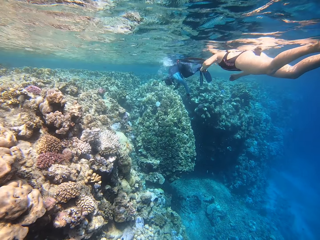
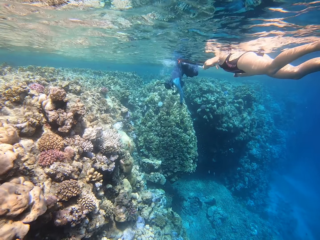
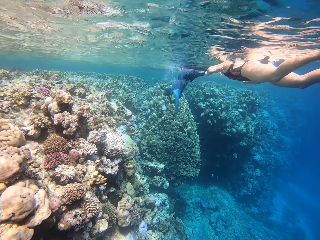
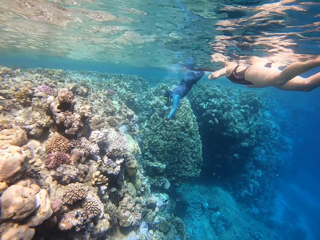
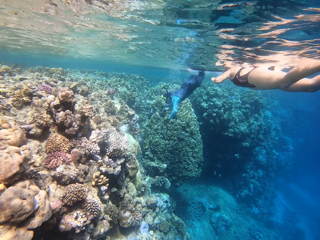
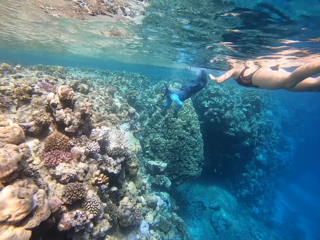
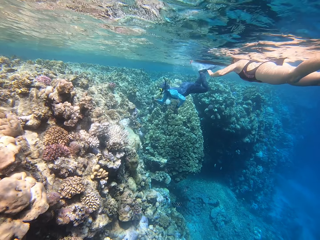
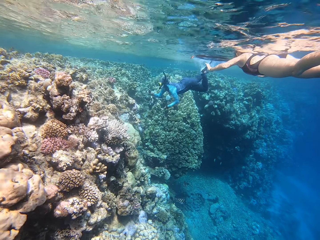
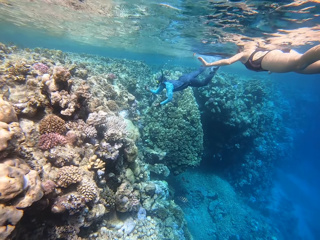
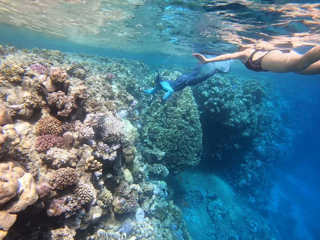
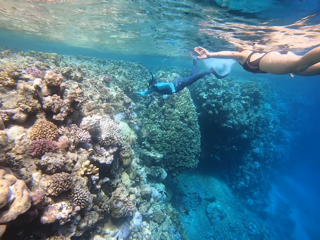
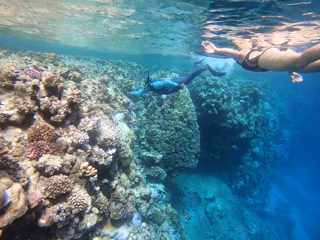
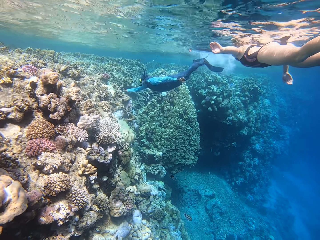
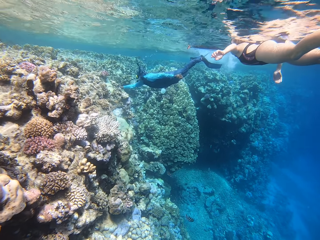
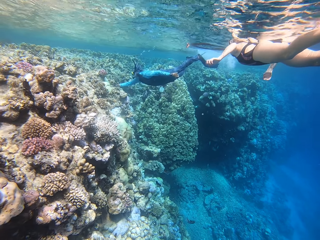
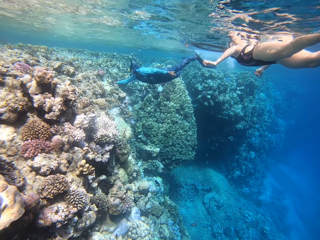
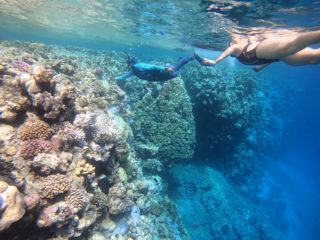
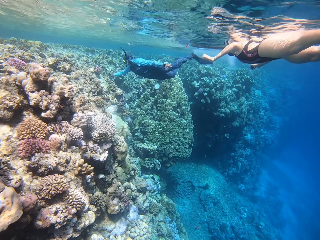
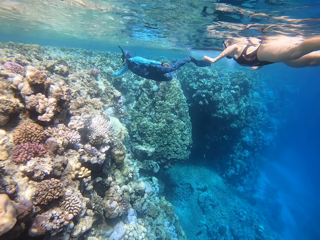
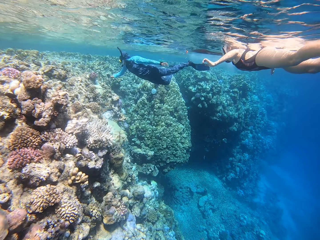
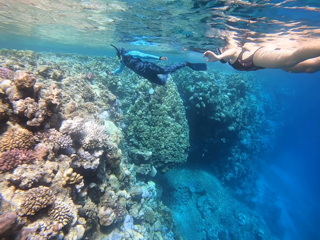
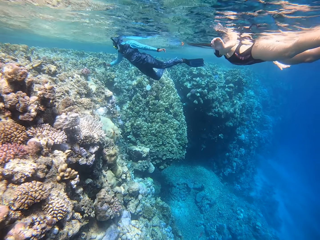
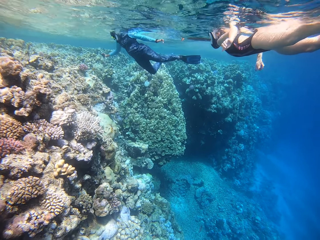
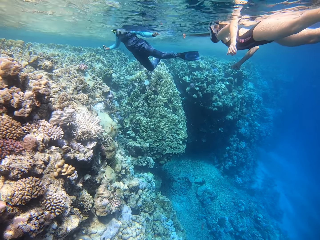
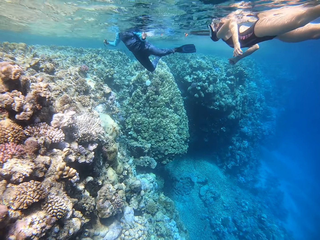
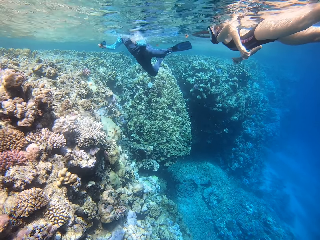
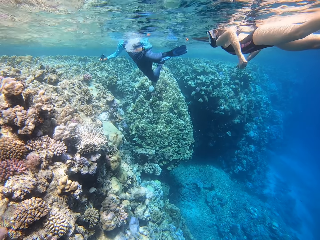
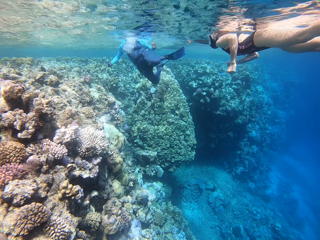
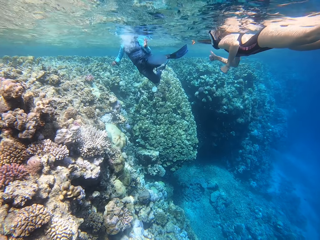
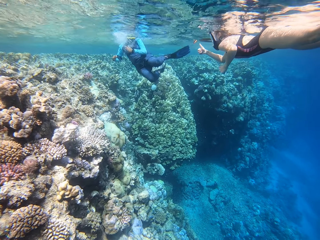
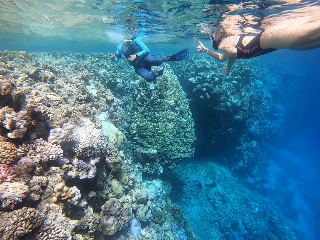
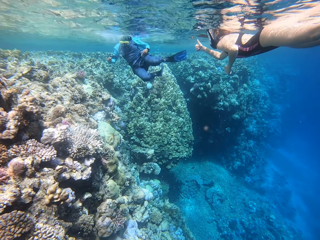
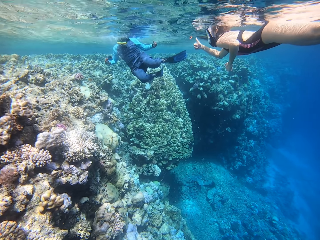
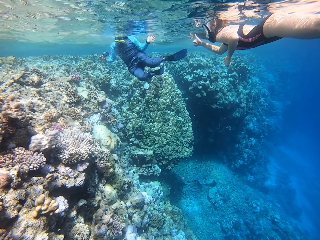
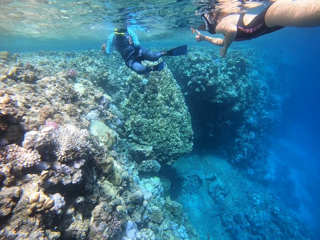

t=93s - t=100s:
A person swims in the ocean near another person.

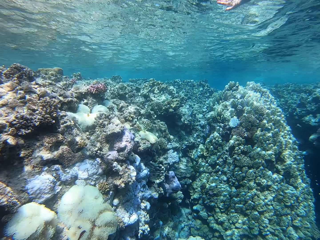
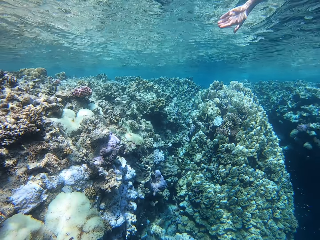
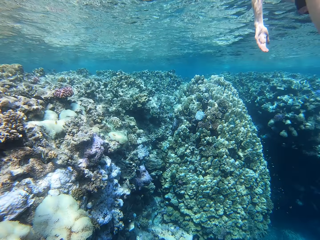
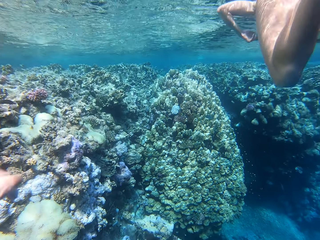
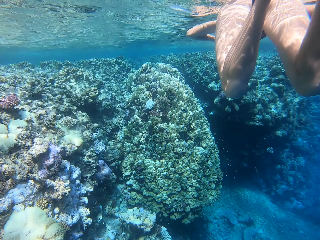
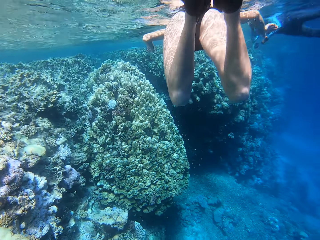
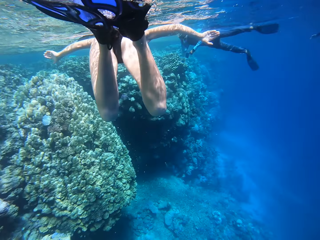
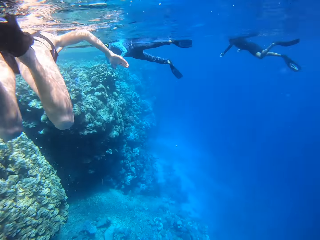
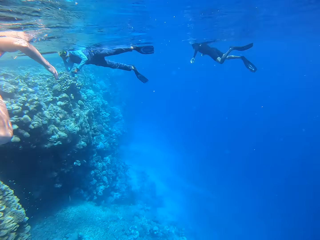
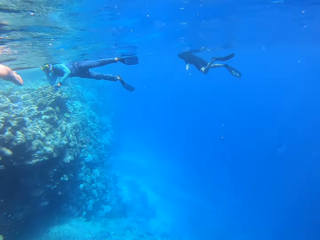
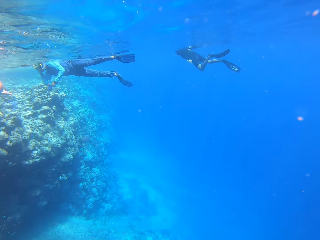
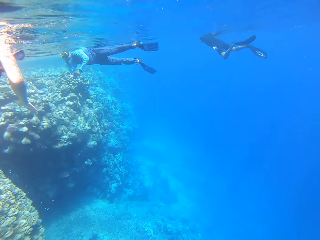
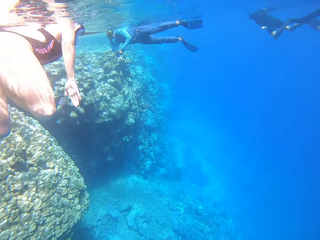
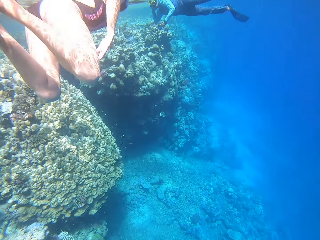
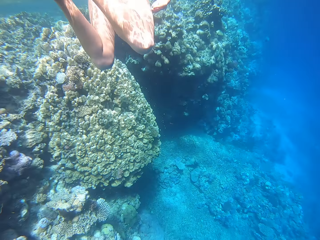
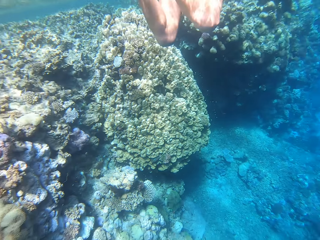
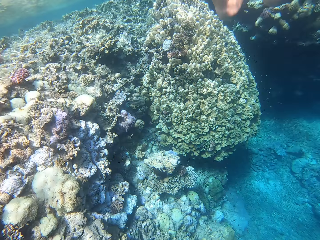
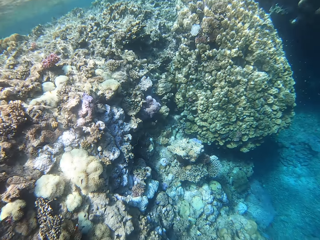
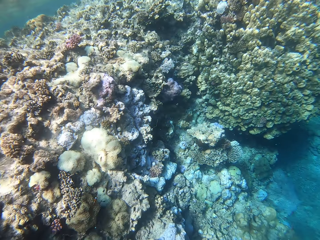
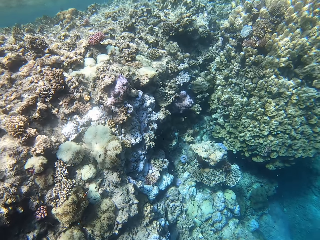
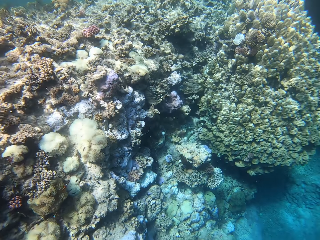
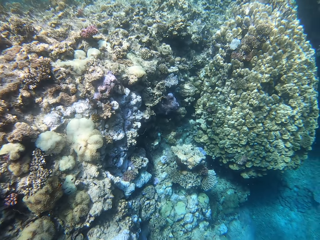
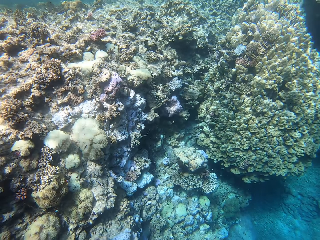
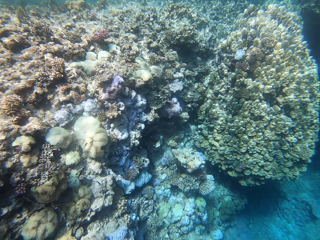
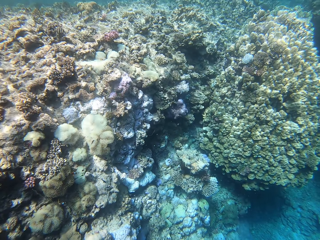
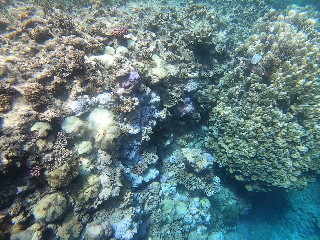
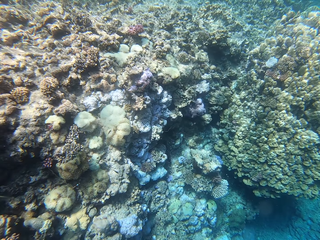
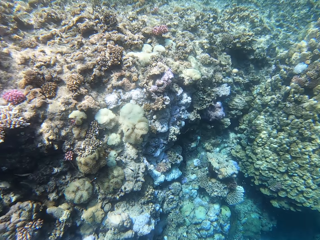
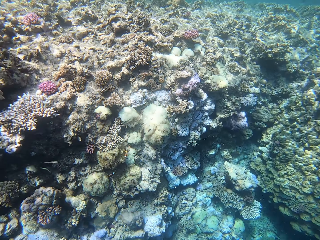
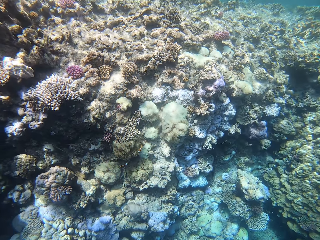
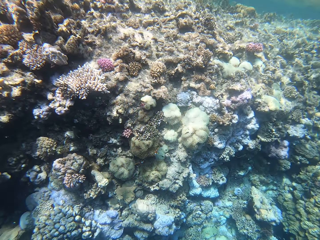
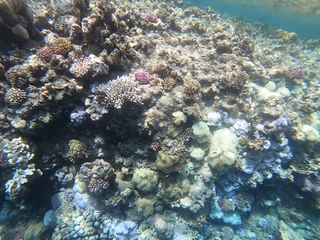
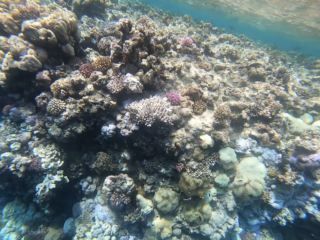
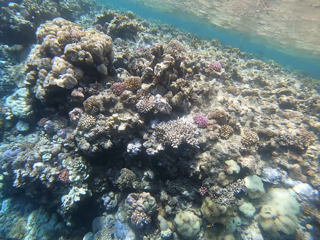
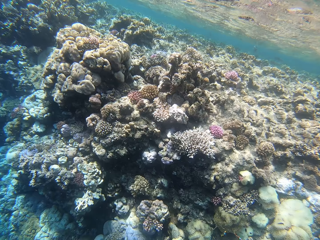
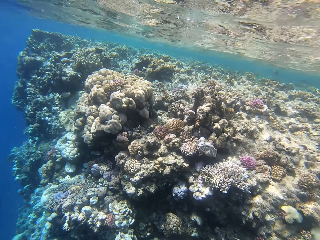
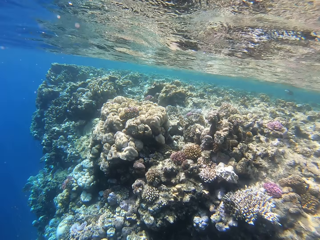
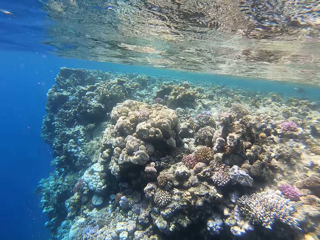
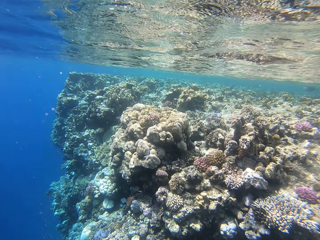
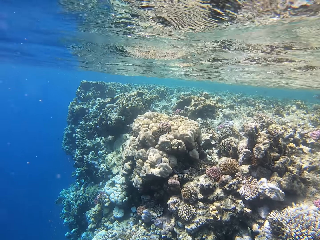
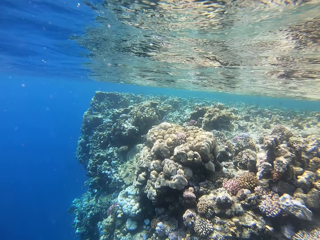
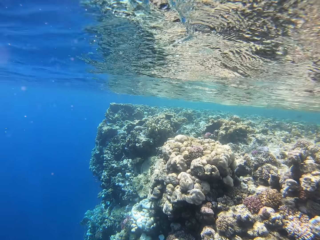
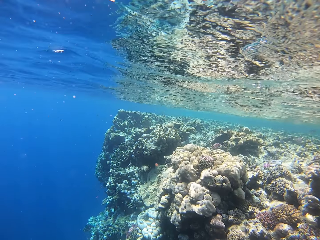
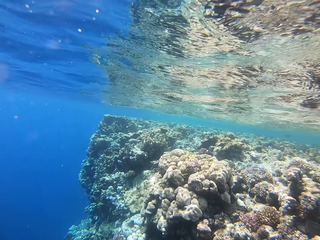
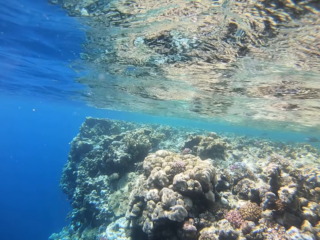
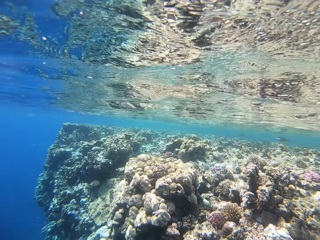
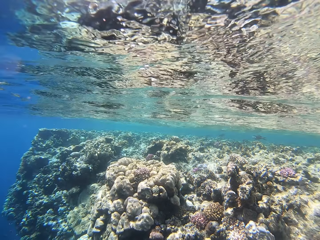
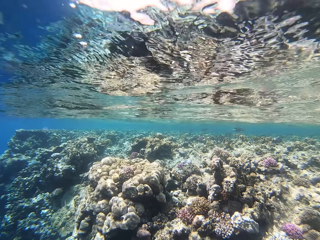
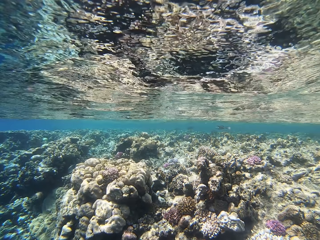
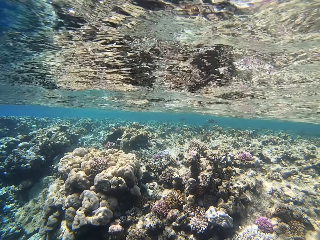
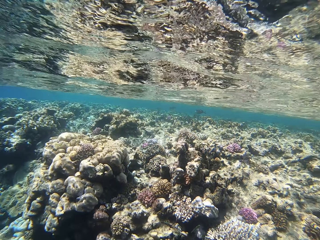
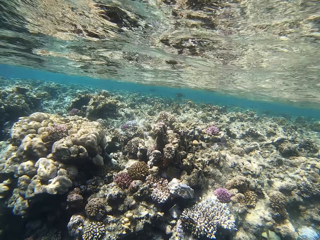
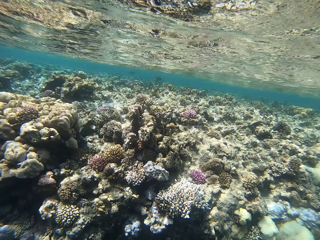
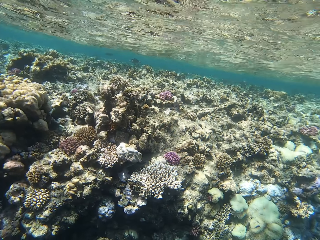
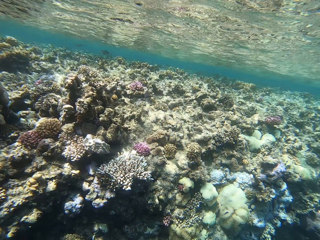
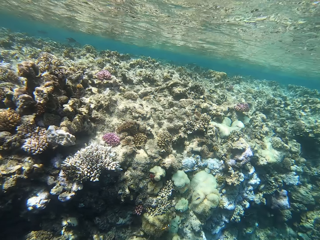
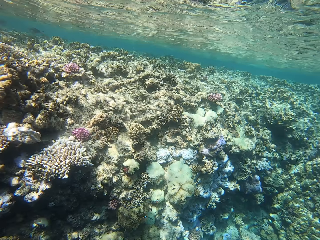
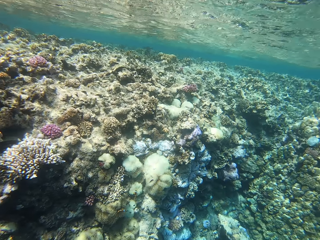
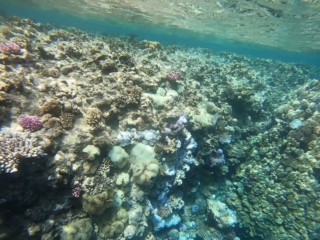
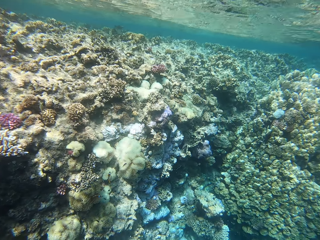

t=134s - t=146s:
A person swims near another person in the deep ocean. A third person swims in the deep ocean. The camera wearer swims in the ocean.

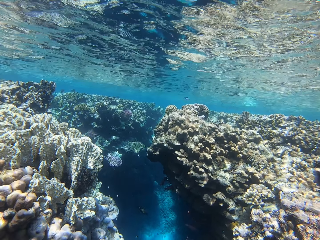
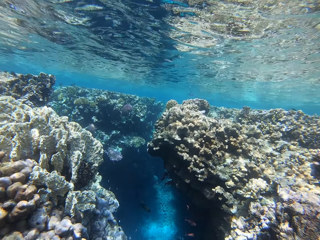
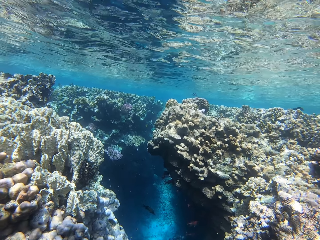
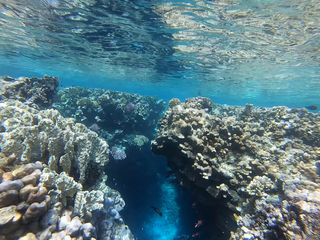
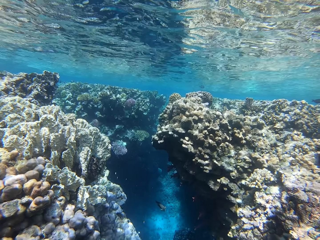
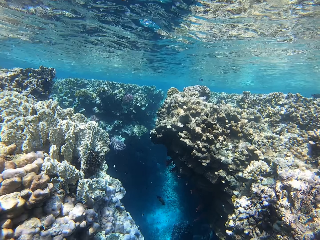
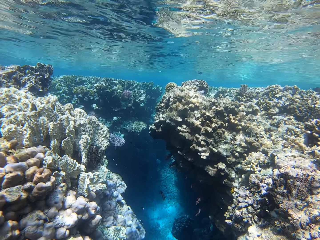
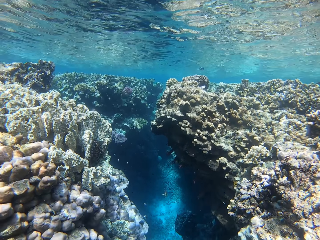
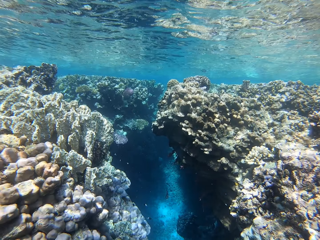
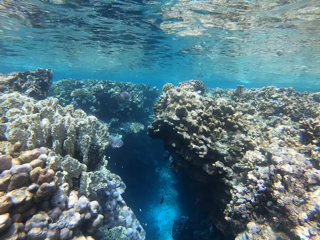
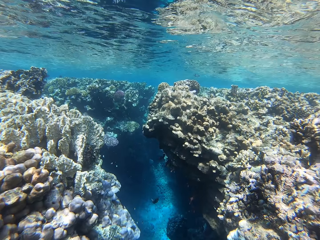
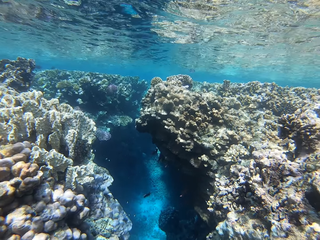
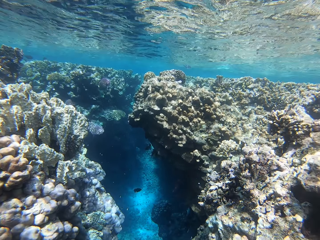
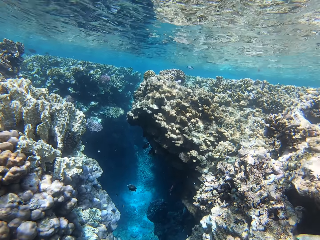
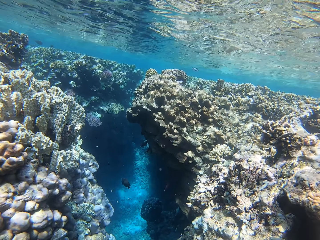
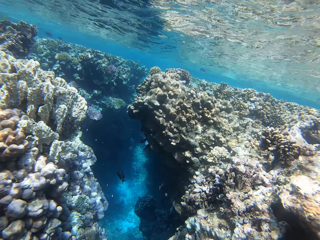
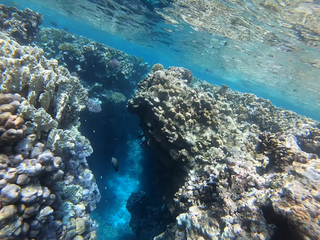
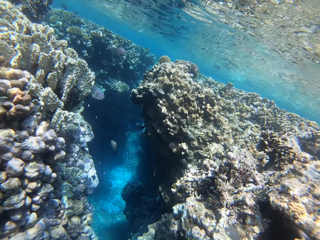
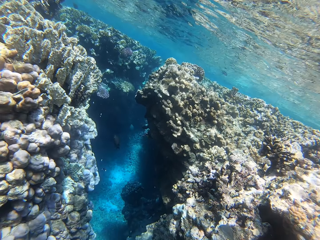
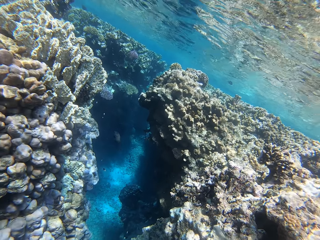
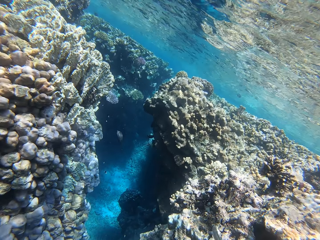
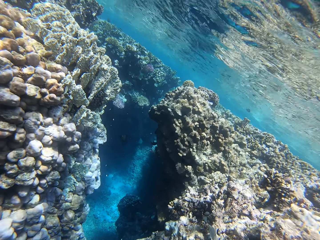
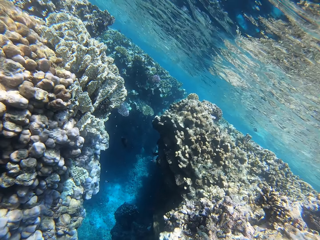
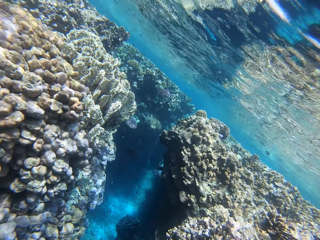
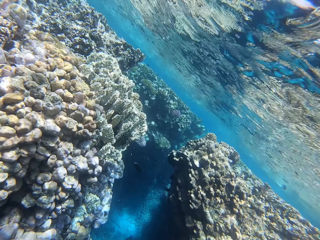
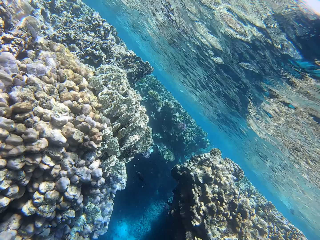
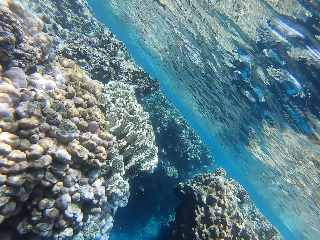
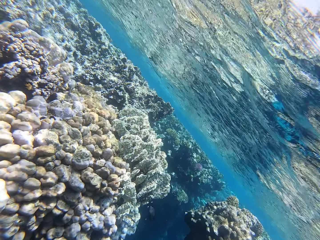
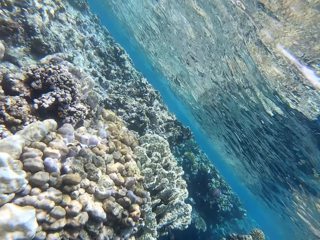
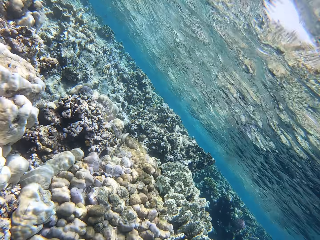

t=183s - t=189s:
The camera wearer swims in the deep ocean.
